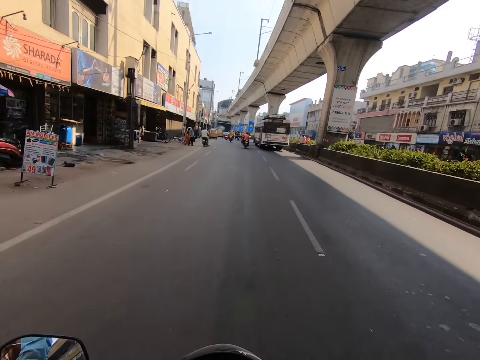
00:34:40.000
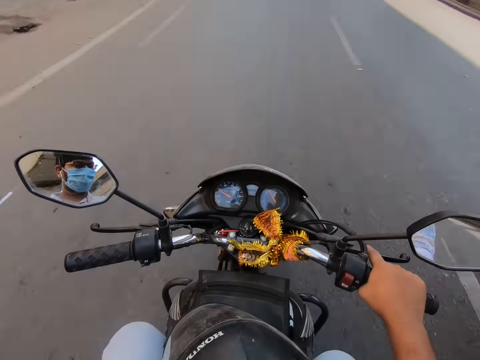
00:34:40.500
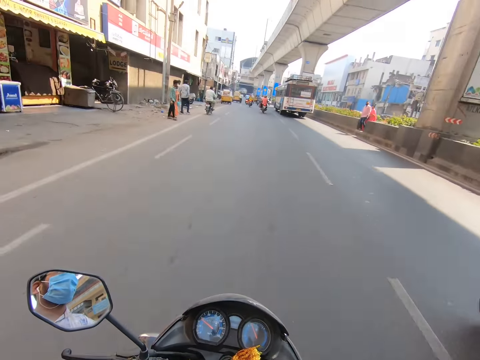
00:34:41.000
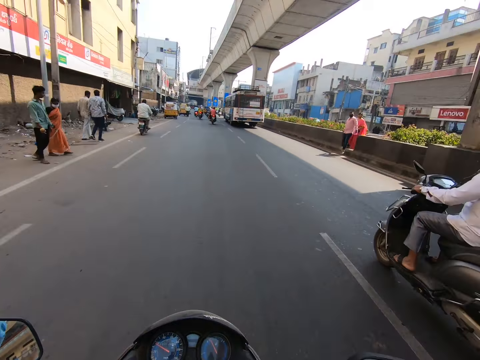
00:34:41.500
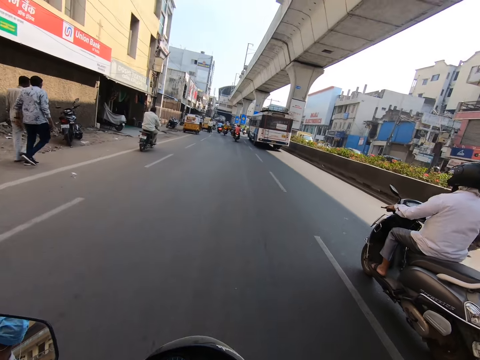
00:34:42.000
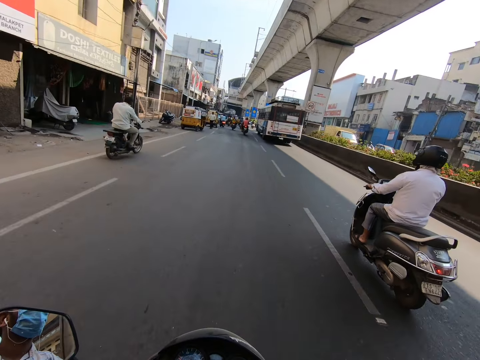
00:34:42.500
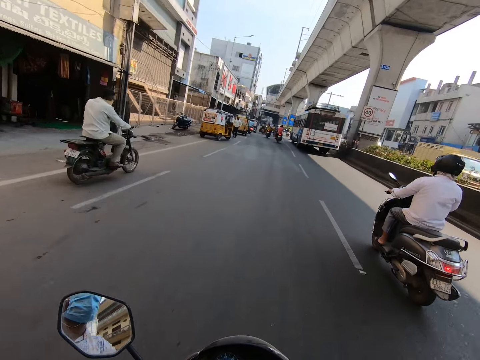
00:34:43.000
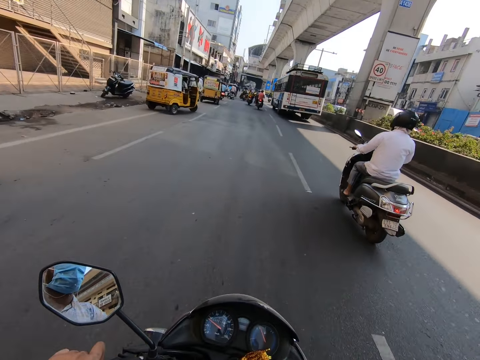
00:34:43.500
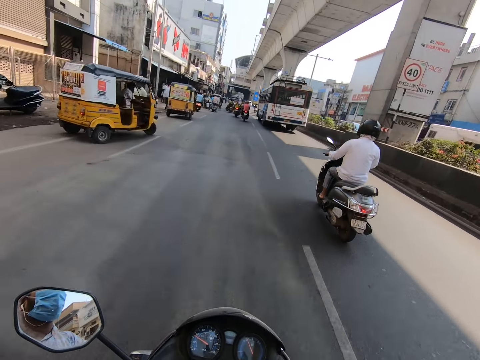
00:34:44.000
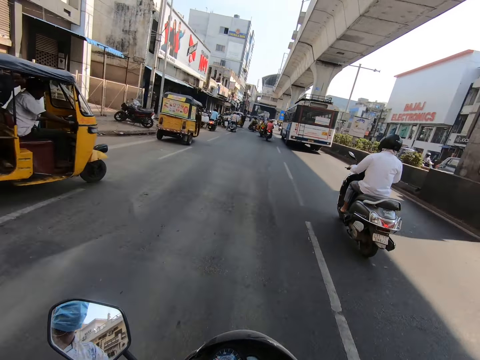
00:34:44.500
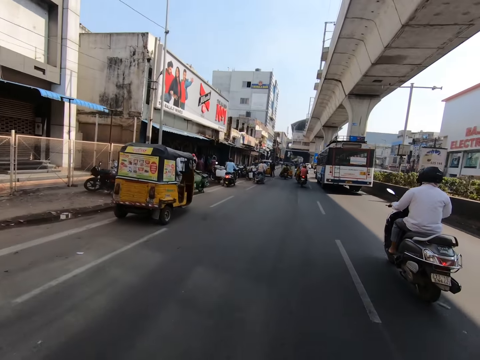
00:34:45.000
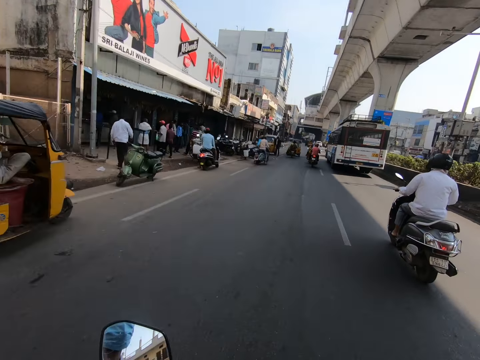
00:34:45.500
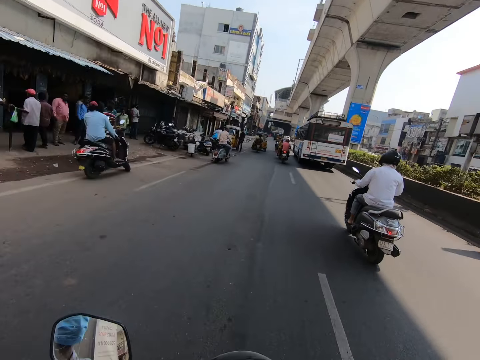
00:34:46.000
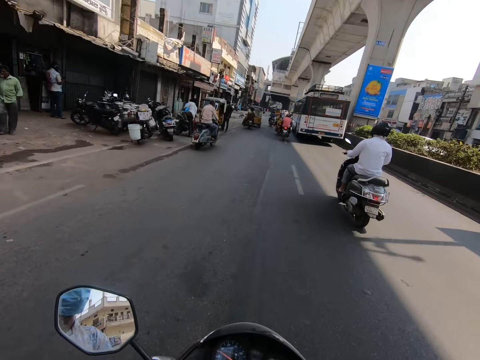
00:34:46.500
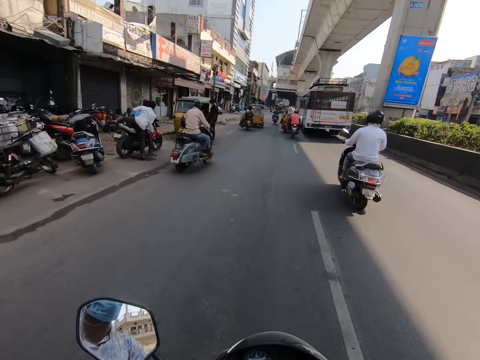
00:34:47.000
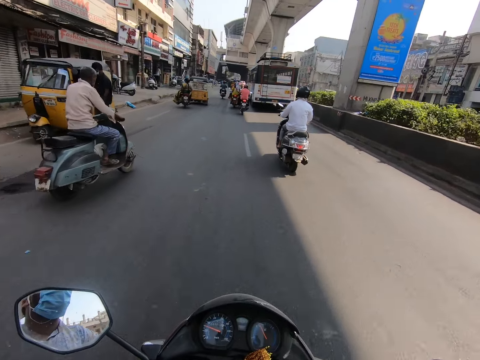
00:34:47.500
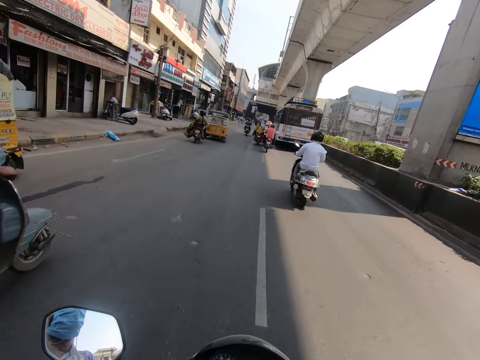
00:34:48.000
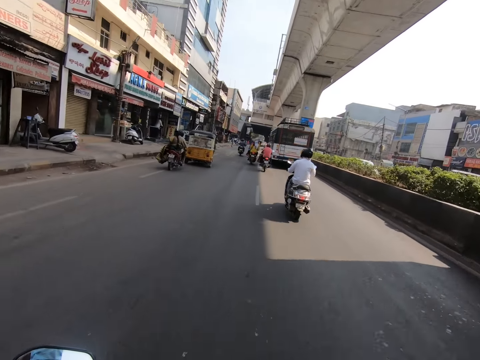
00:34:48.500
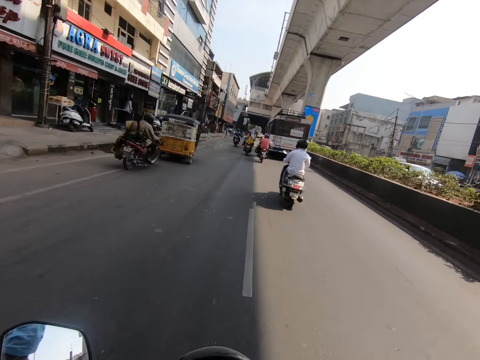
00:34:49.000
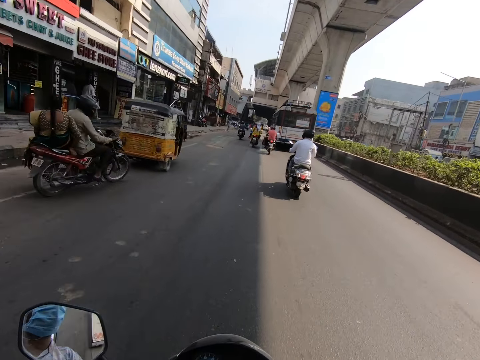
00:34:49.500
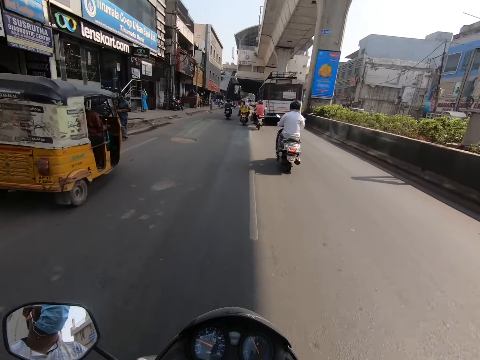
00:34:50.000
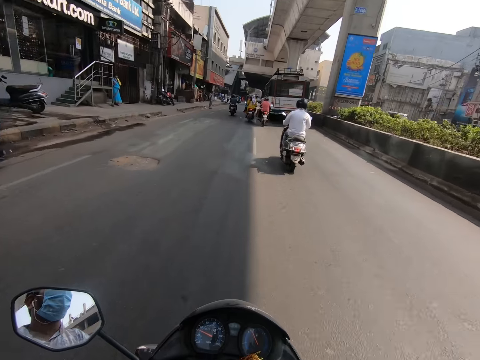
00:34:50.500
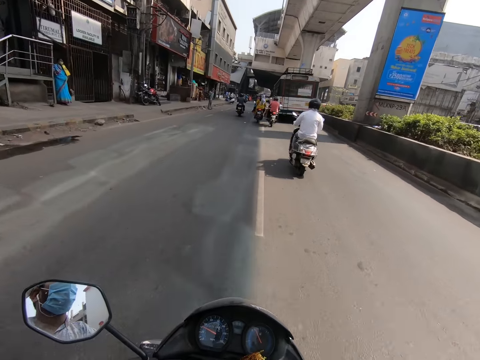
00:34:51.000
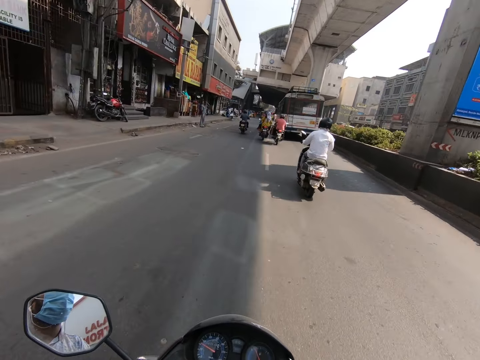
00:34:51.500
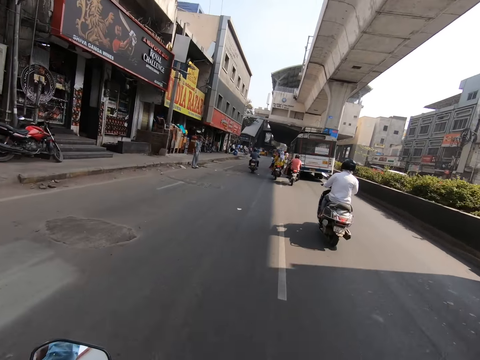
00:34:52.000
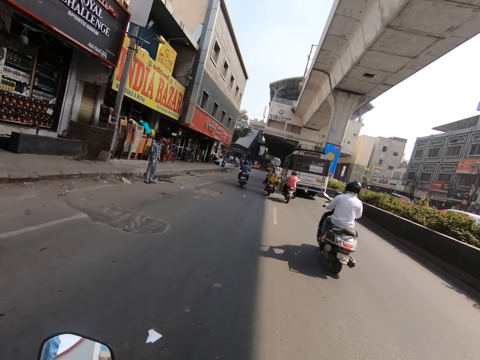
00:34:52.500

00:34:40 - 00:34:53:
A black motorcycle rides past the camera wearer. The camera wearer rides past a black motorcycle and rides the motorcycle with both hands. They ride past a grey motorcycle.

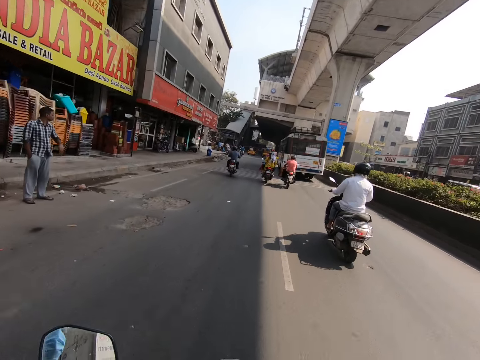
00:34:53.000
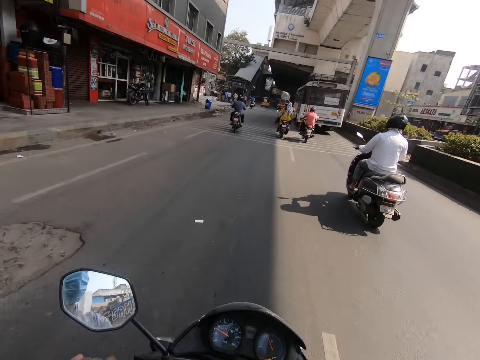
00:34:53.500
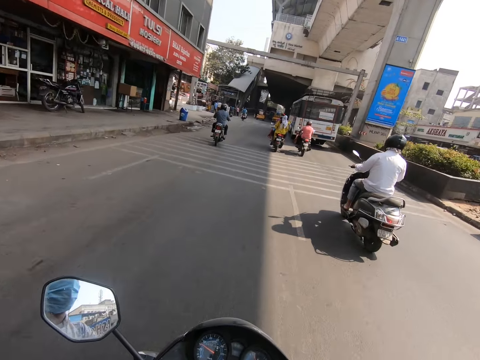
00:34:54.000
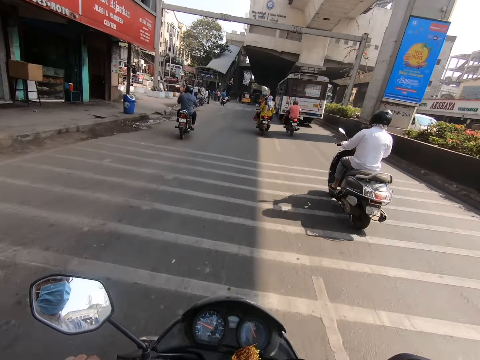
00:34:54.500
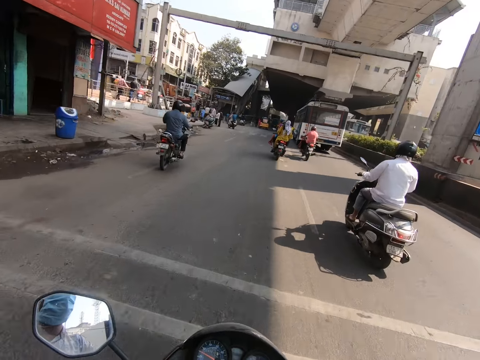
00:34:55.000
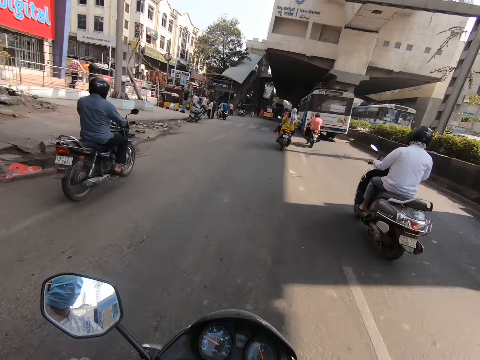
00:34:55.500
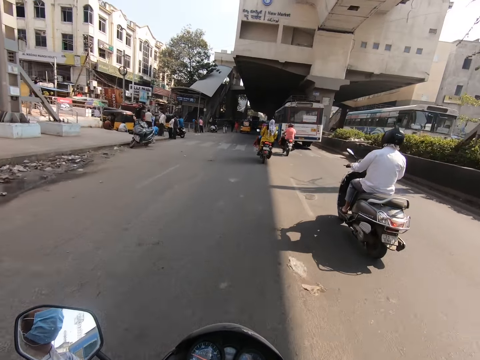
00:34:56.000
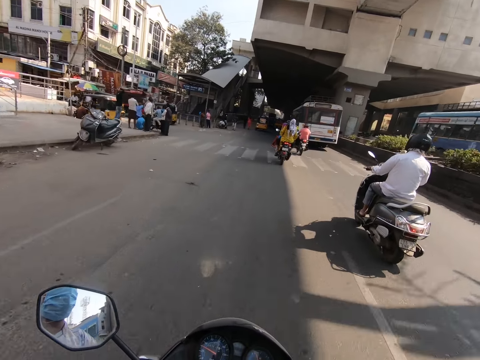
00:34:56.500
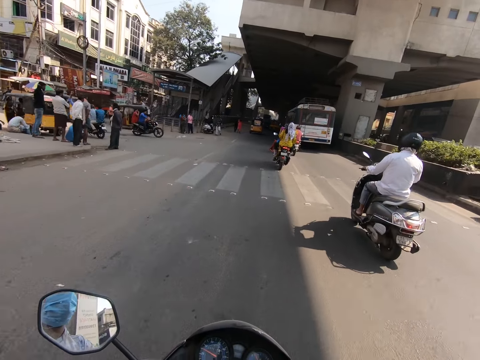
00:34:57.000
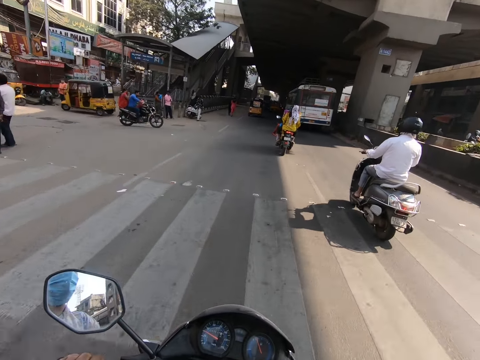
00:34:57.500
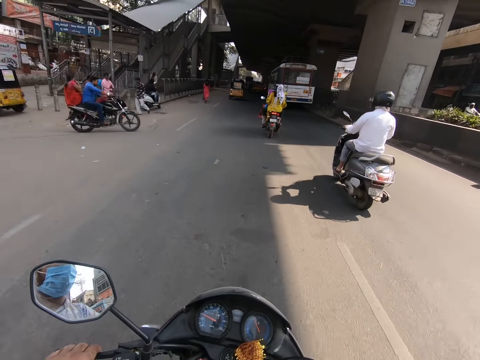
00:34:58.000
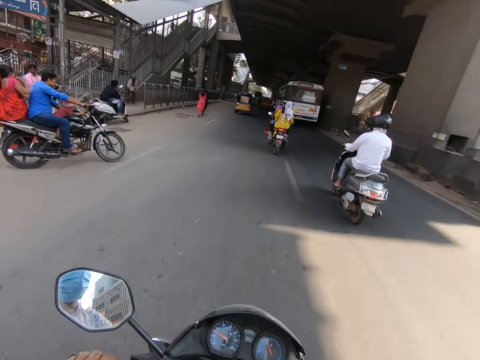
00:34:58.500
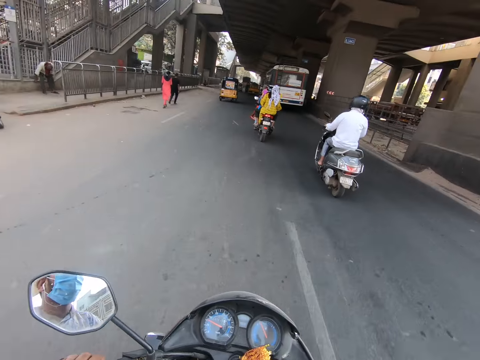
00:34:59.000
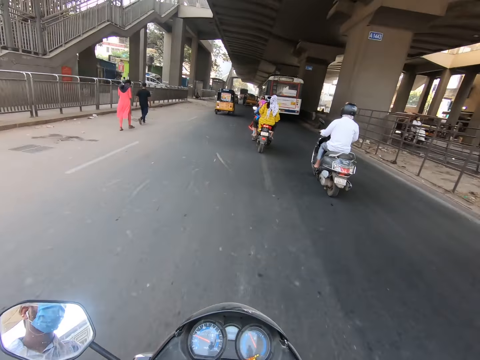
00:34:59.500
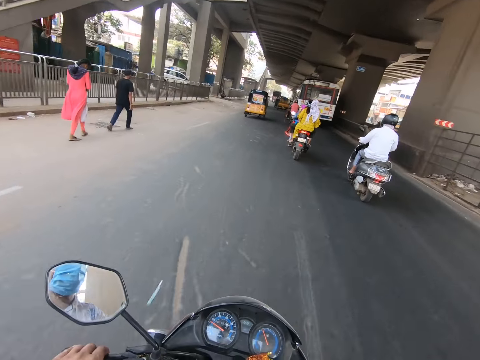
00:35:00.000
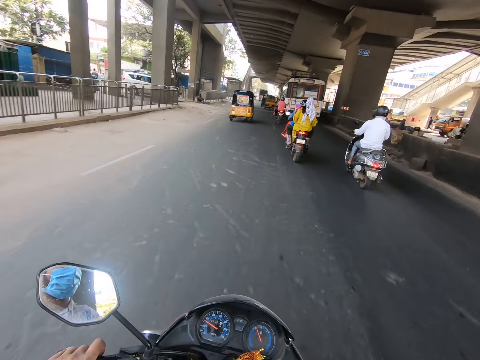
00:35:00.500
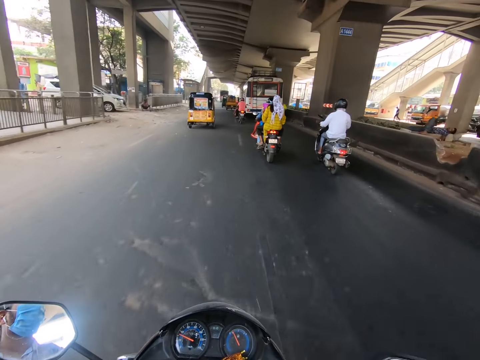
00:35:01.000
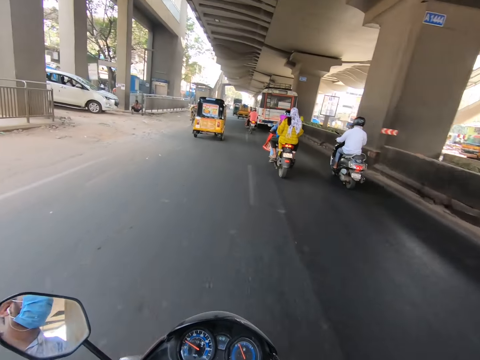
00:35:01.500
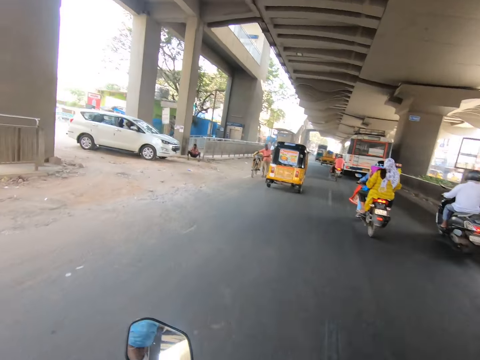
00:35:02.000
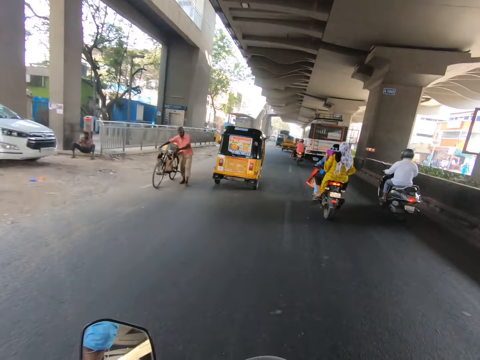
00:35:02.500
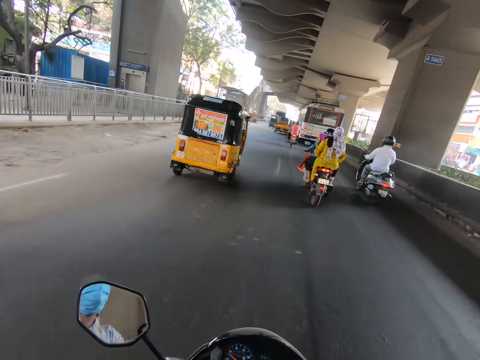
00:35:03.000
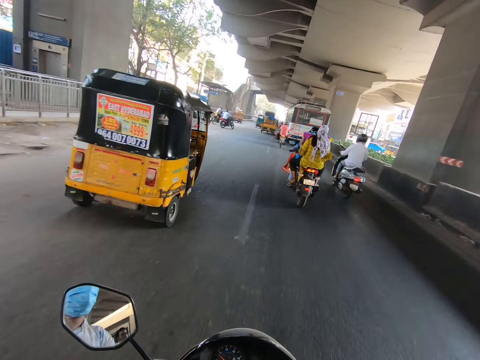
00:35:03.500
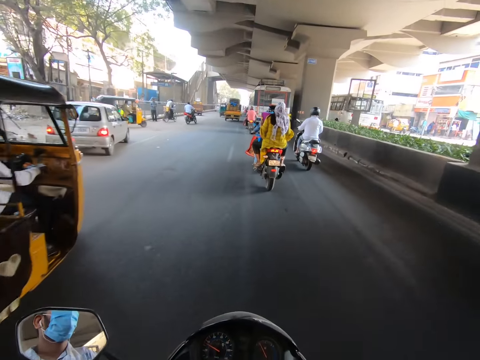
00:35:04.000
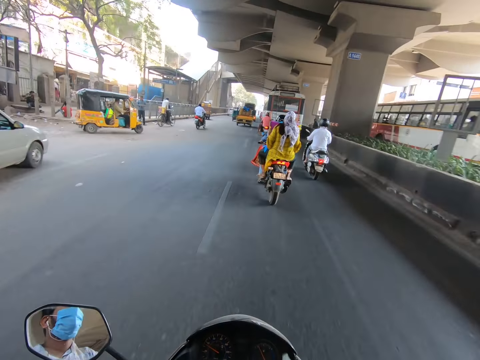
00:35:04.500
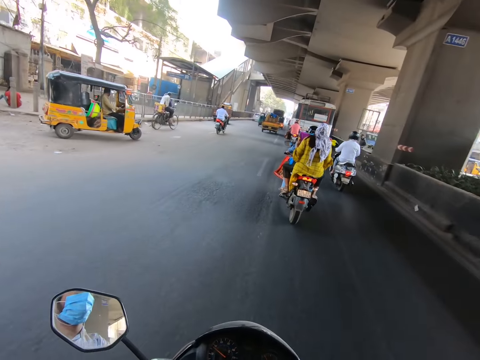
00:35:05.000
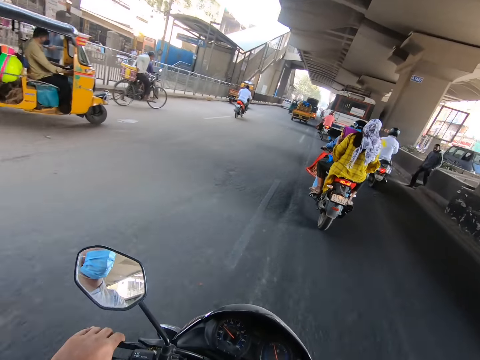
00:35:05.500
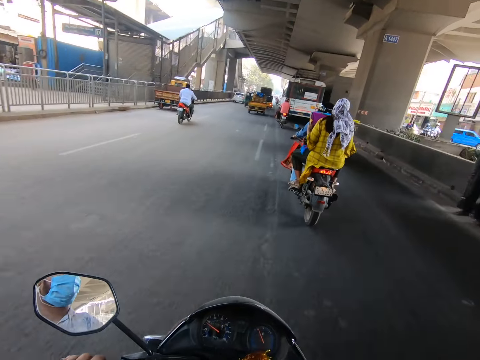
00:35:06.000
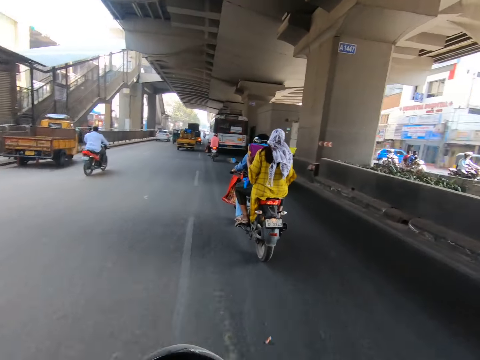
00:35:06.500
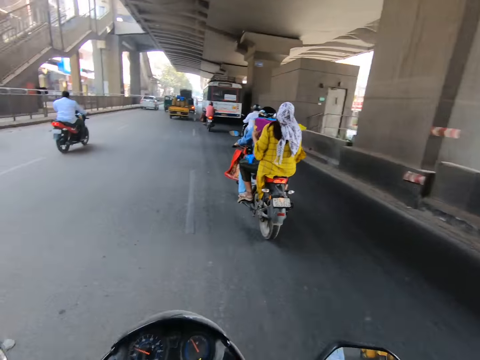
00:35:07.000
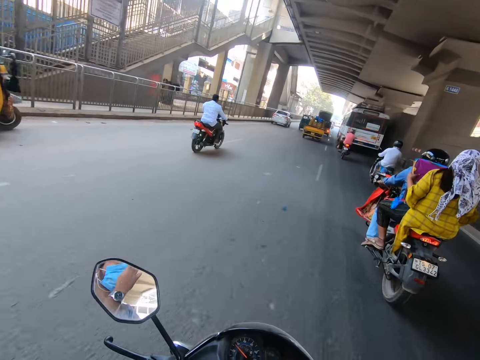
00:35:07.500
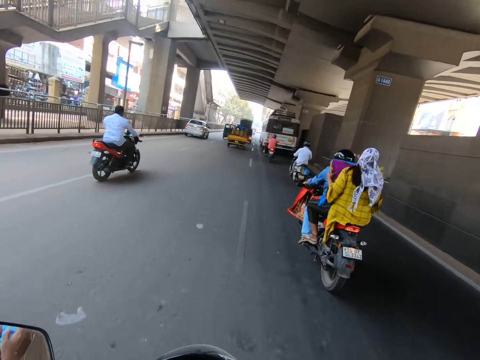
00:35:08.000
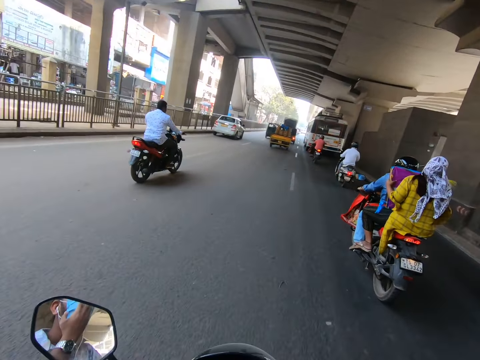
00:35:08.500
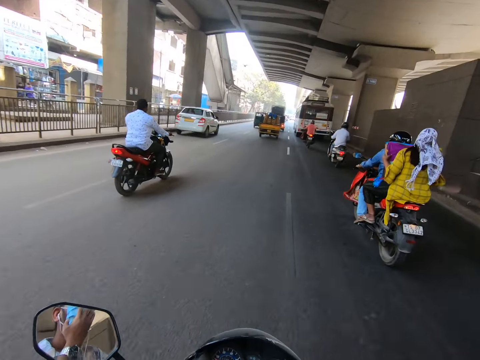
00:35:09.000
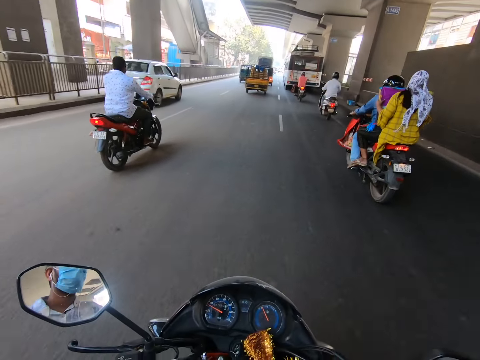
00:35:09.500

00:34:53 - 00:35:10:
The camera wearer rides past a black motorcycle. He rides past a silver motorcycle. He rides past a yellow tricycle. He rides the motorcycle with his right hand and adjusts the facemask on his face with his left hand.
